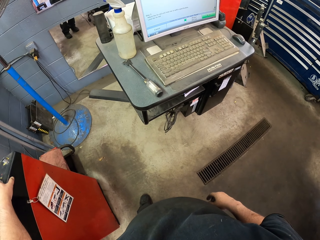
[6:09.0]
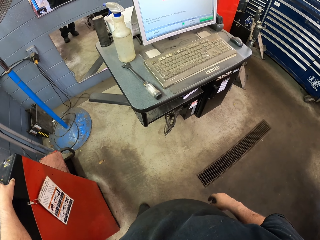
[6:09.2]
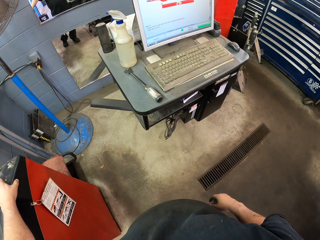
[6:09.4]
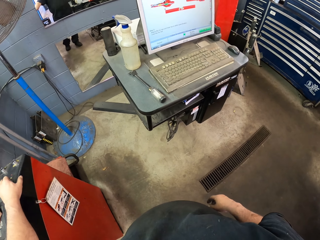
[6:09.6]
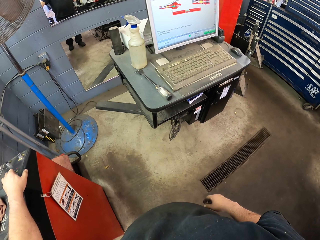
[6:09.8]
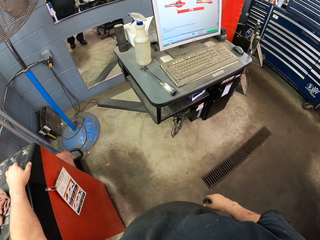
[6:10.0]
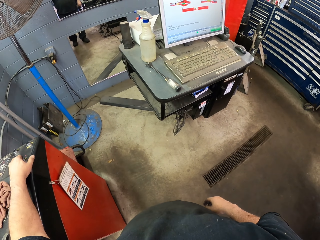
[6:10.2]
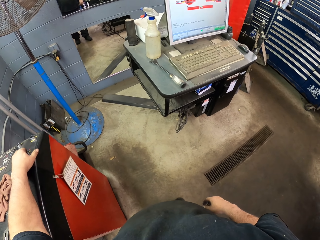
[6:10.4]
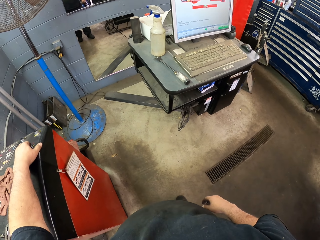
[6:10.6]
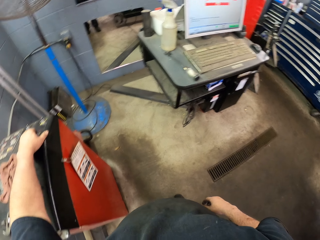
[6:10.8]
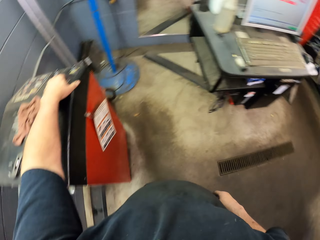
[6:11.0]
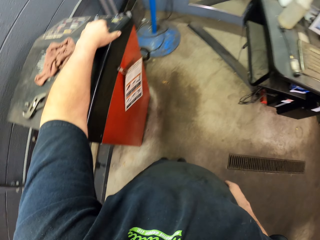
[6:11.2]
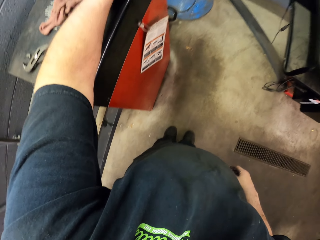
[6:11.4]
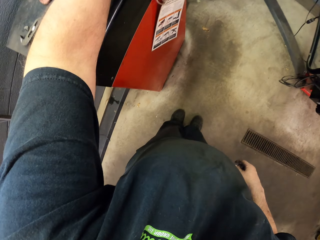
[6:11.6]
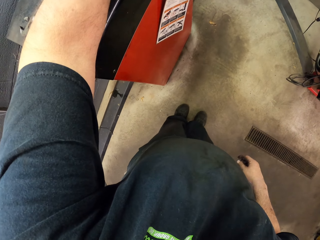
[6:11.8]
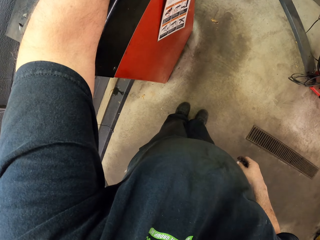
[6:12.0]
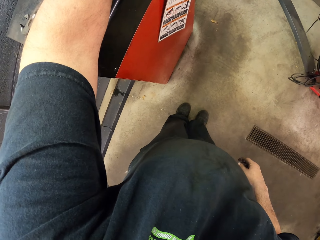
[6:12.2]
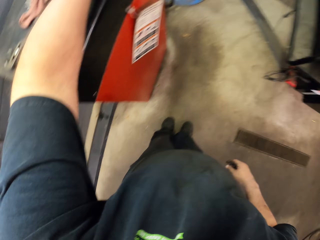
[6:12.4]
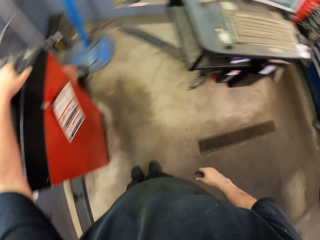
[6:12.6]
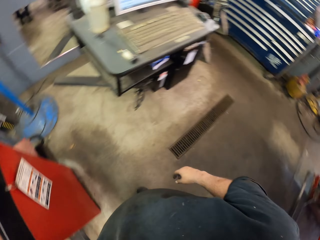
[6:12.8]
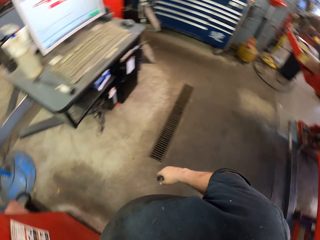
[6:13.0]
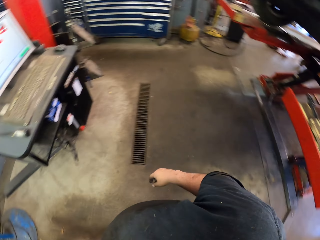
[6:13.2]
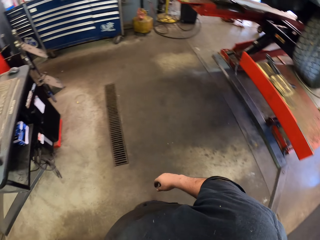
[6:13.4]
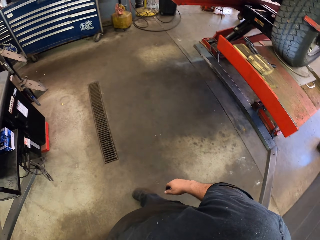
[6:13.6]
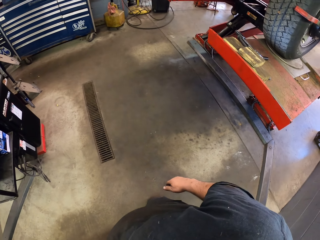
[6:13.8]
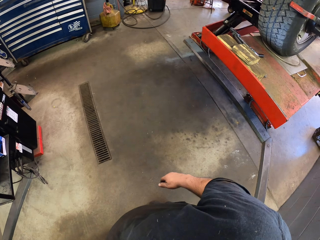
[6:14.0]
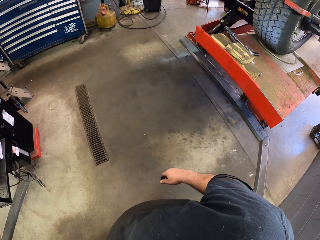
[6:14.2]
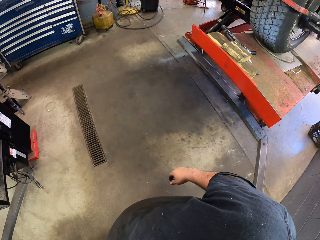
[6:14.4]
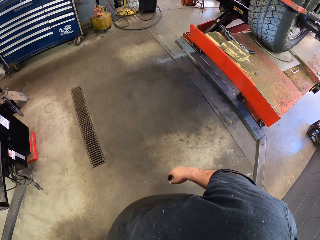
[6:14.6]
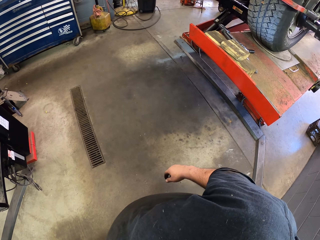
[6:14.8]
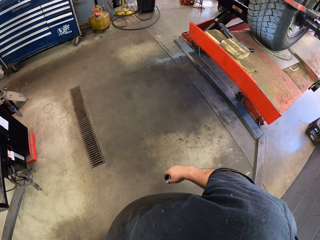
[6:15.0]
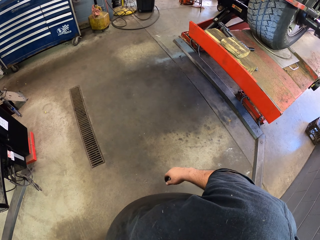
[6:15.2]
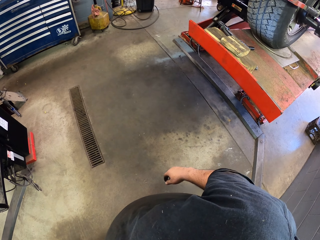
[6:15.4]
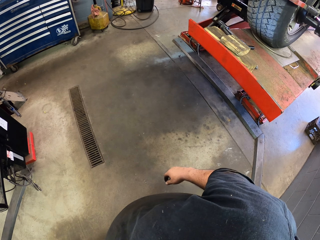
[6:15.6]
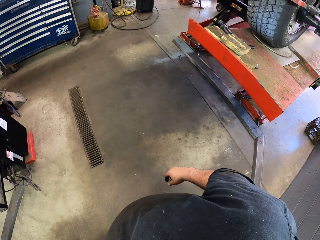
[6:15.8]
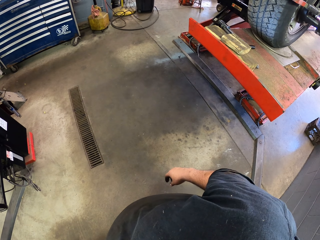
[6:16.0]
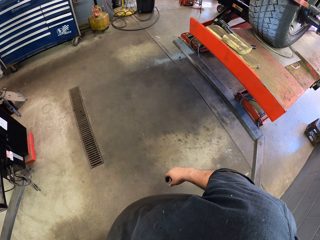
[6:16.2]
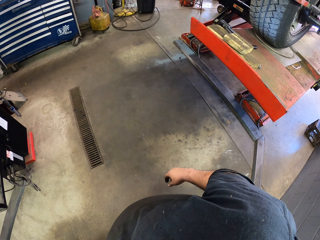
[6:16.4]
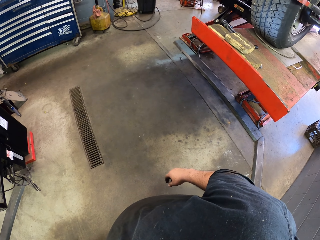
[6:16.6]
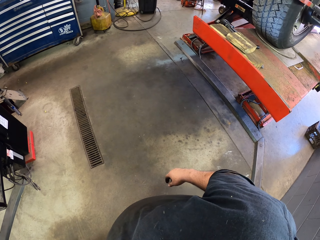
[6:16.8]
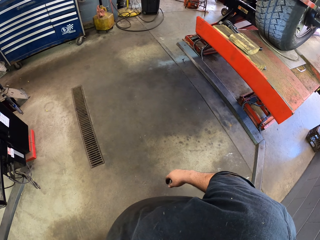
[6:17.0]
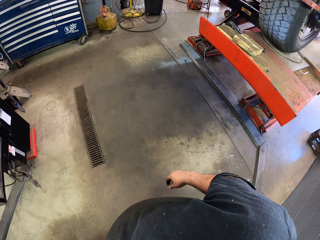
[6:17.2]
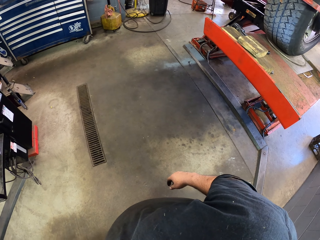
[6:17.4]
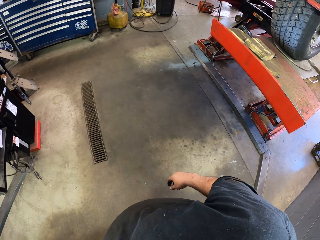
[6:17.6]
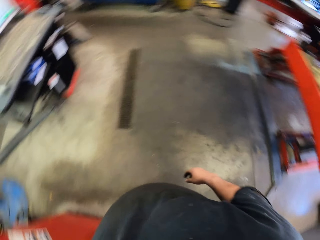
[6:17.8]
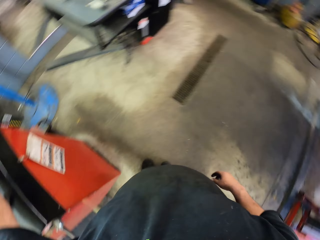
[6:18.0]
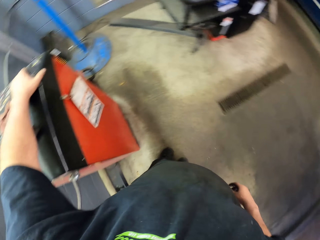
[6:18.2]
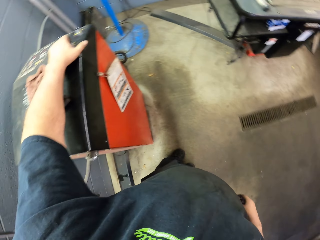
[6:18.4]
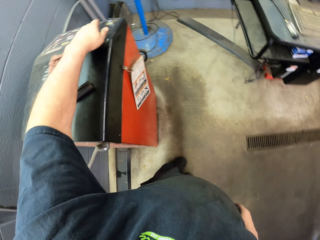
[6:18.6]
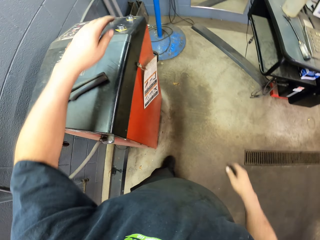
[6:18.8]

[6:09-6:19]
The camera wearer looks around.

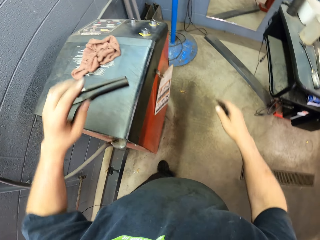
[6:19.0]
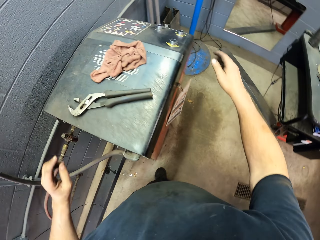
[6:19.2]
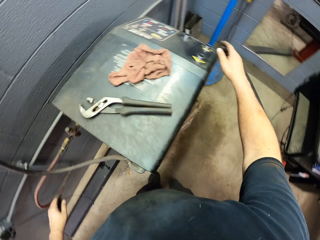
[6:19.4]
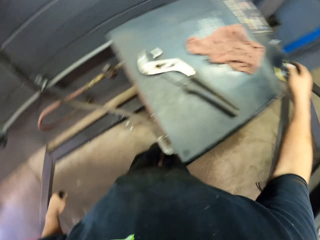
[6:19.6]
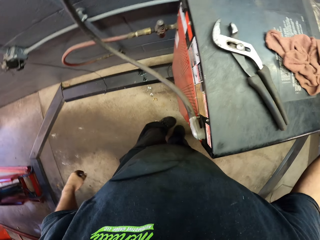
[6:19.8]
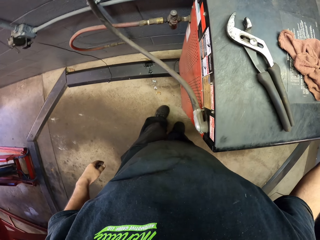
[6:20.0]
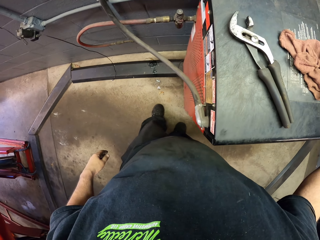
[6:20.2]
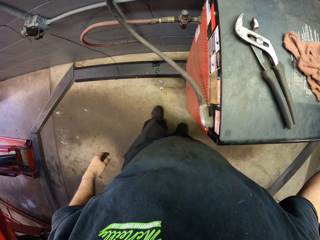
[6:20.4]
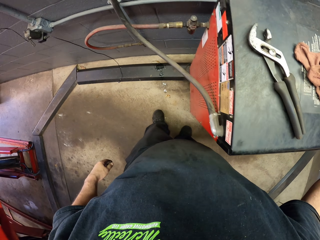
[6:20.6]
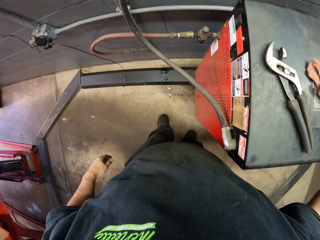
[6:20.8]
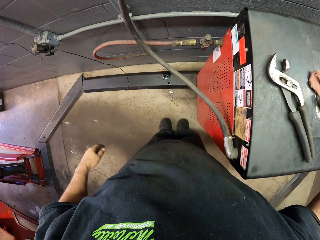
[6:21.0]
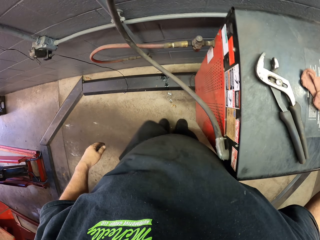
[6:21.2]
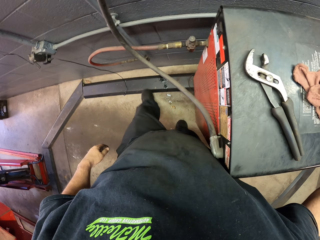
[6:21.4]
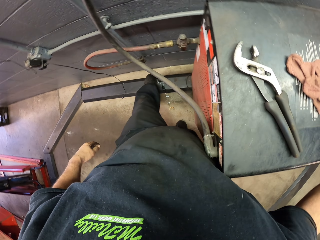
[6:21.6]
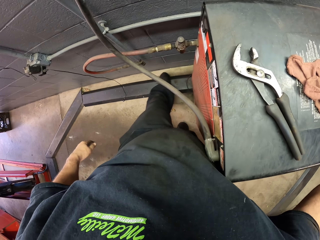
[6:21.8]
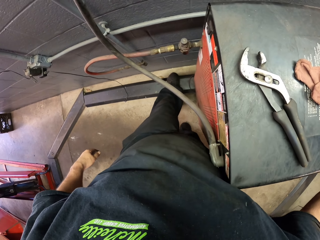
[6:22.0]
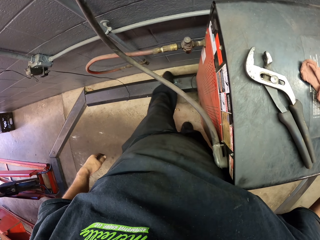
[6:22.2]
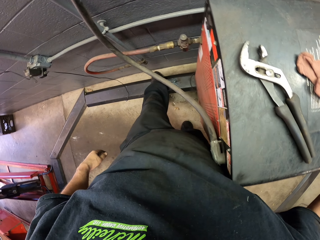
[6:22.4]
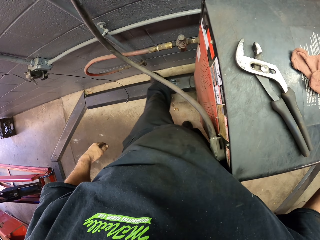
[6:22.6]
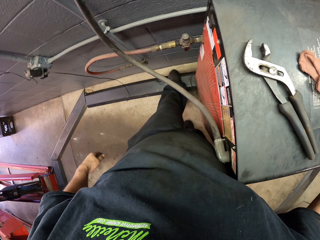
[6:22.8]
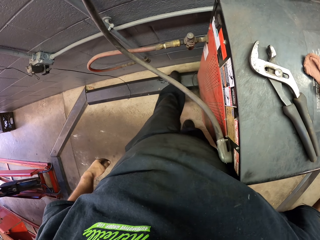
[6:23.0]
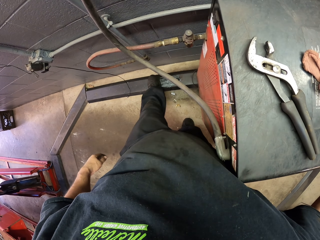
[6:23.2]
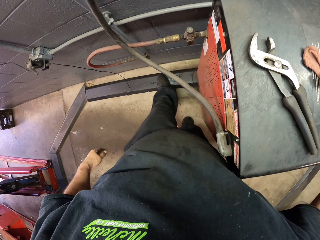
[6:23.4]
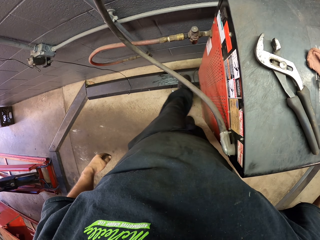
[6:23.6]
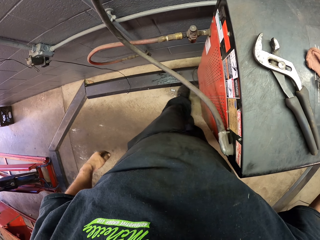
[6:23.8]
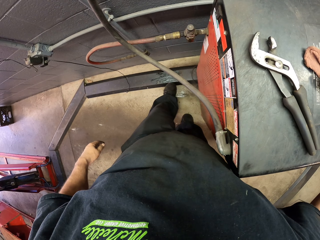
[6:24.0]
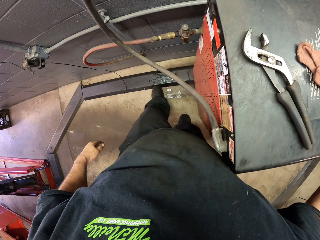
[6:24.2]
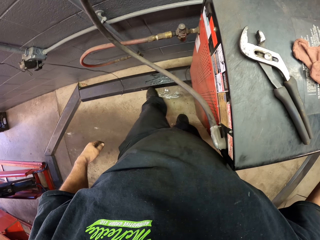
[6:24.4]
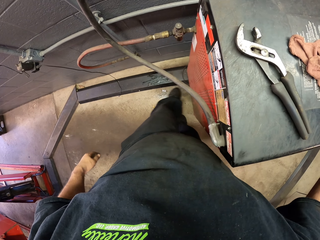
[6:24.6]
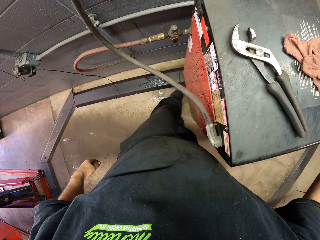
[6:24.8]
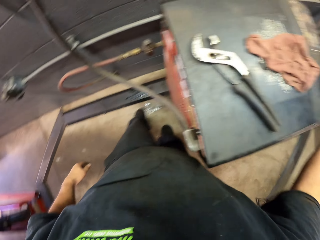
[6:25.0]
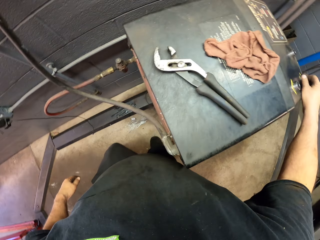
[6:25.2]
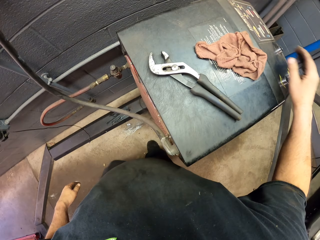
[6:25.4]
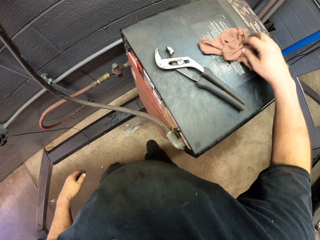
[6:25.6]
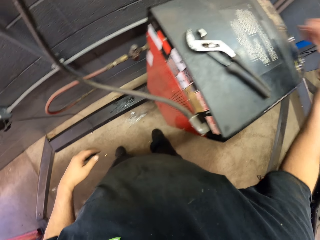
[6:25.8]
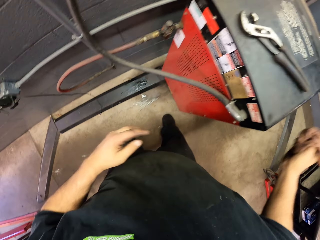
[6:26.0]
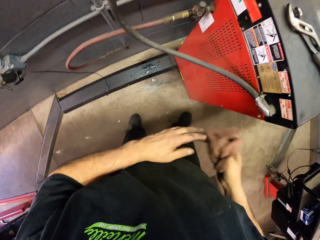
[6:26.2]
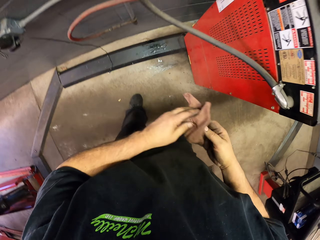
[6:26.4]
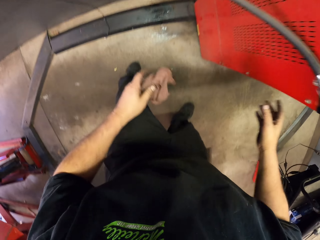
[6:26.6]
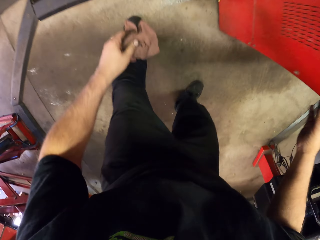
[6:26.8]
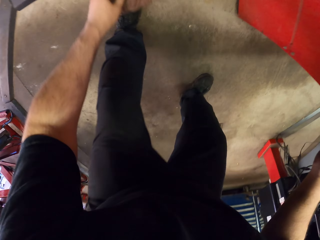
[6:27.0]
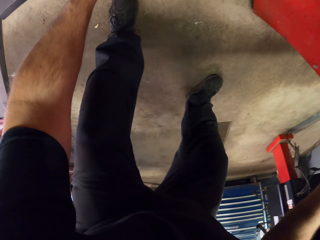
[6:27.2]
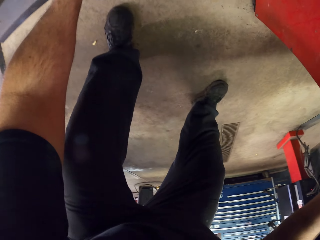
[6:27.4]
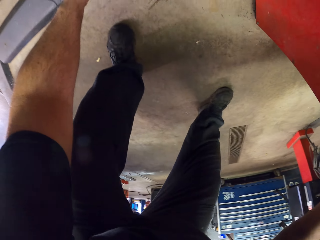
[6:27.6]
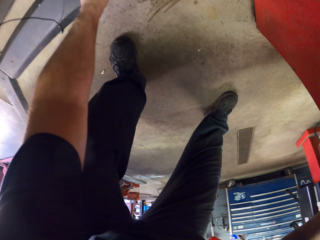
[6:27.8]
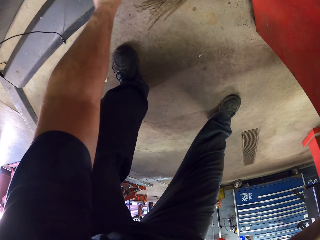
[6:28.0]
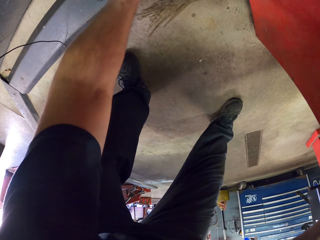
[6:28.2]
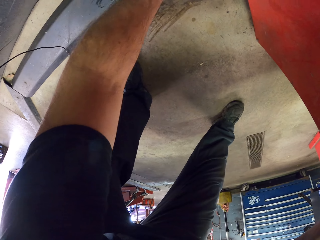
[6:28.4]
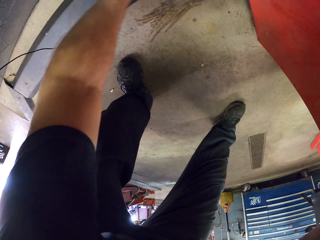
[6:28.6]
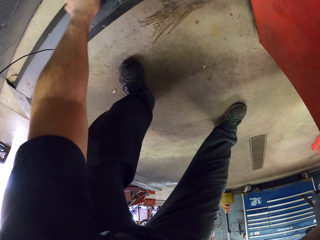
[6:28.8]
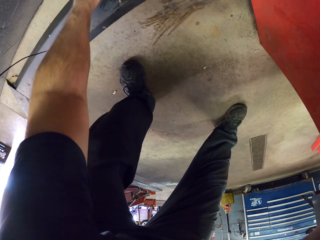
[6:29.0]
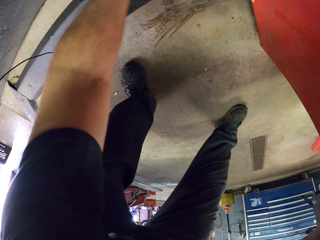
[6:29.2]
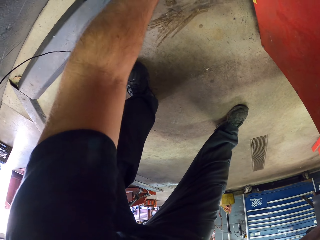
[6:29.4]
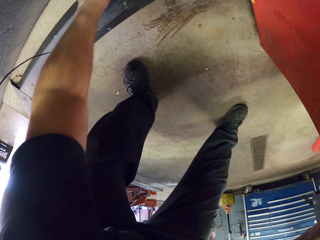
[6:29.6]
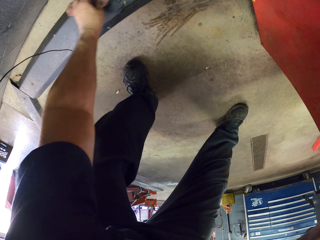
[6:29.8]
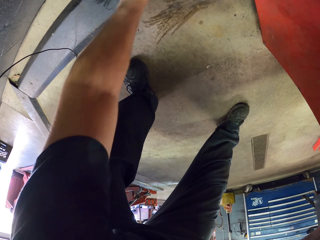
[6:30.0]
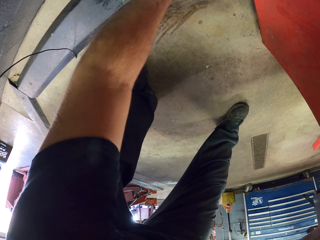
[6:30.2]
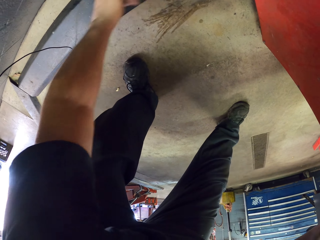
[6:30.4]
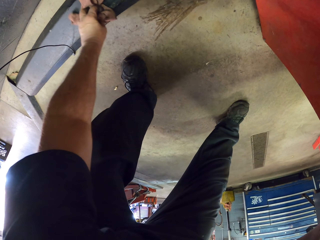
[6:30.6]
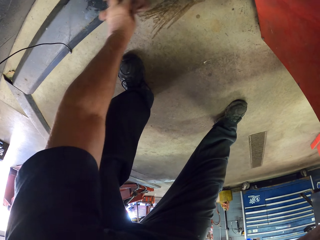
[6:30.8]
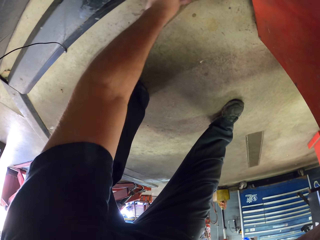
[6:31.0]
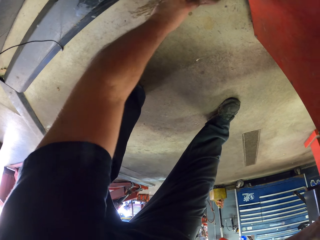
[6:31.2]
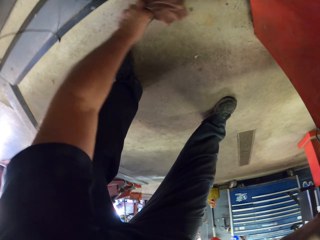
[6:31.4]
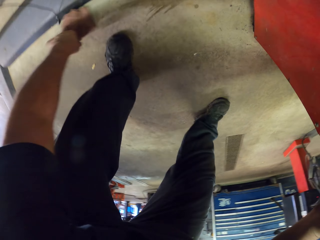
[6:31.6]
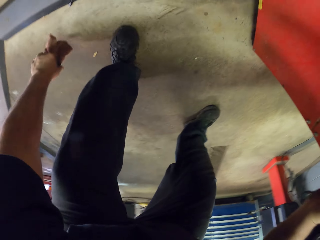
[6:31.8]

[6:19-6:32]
The camera wearer touches the biometric stand. He wipes spit with his foot. He steps on the frame. He picks up a cloth. He wipes spit with the cloth.
